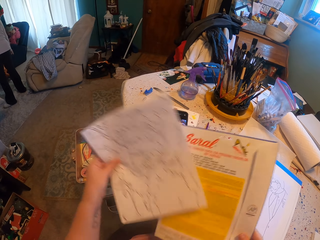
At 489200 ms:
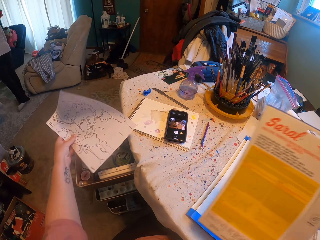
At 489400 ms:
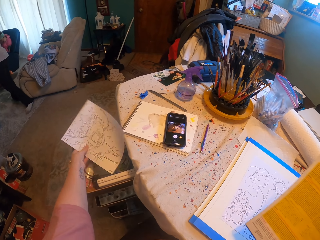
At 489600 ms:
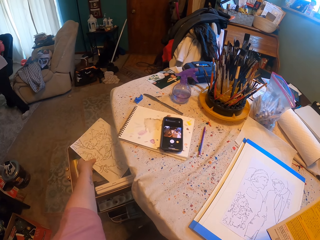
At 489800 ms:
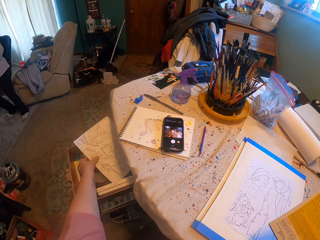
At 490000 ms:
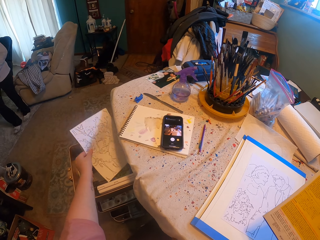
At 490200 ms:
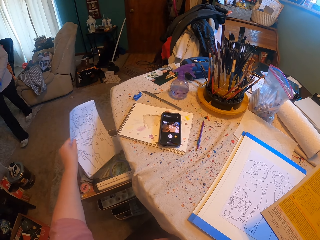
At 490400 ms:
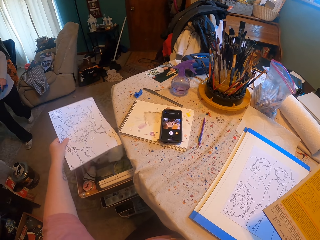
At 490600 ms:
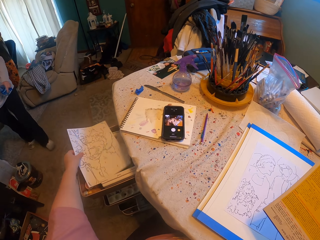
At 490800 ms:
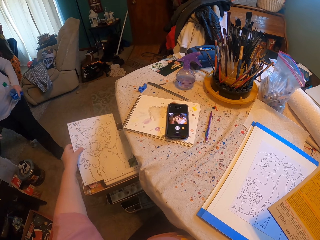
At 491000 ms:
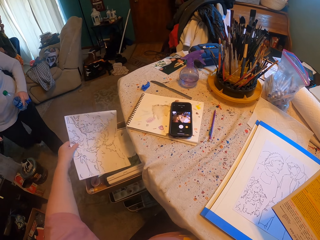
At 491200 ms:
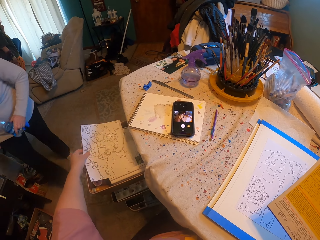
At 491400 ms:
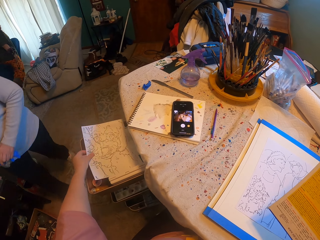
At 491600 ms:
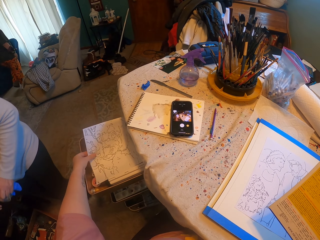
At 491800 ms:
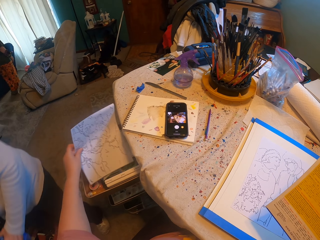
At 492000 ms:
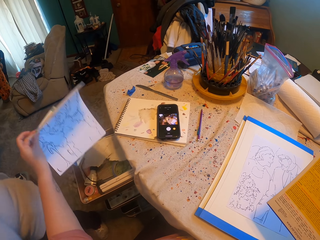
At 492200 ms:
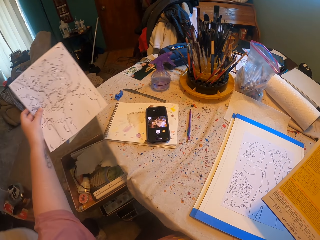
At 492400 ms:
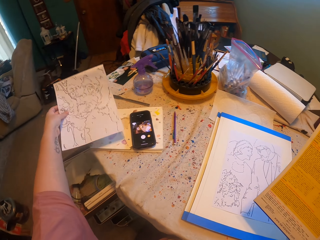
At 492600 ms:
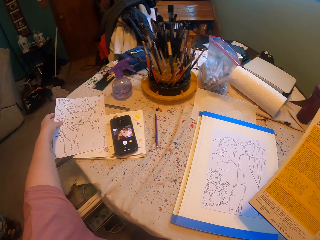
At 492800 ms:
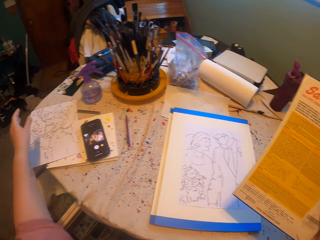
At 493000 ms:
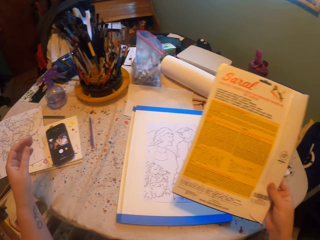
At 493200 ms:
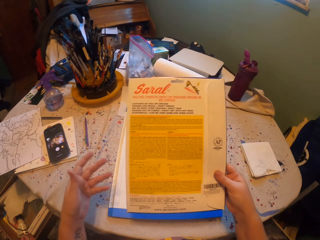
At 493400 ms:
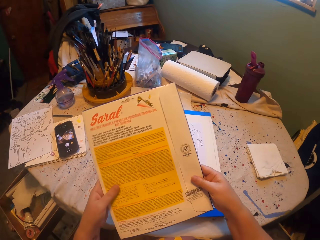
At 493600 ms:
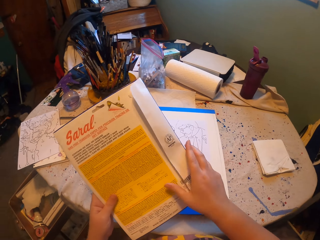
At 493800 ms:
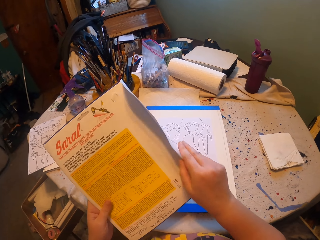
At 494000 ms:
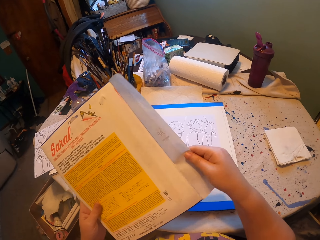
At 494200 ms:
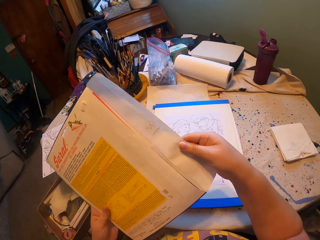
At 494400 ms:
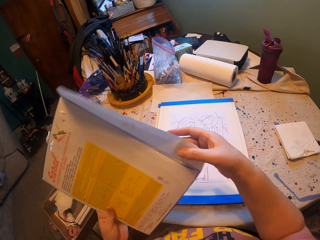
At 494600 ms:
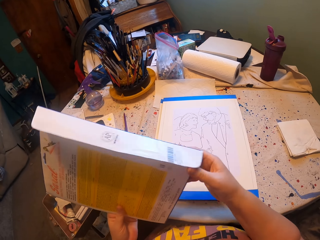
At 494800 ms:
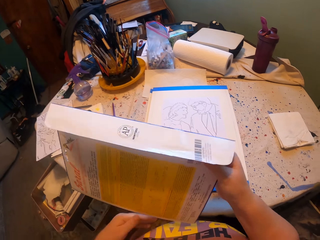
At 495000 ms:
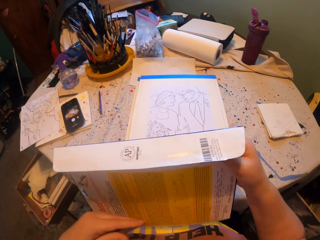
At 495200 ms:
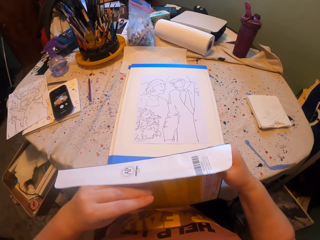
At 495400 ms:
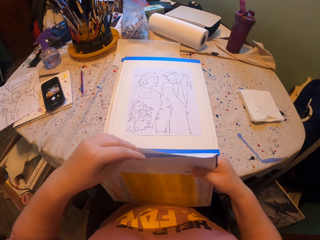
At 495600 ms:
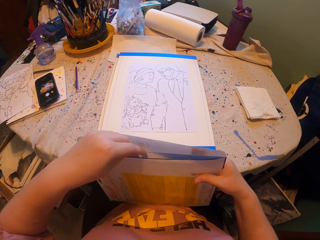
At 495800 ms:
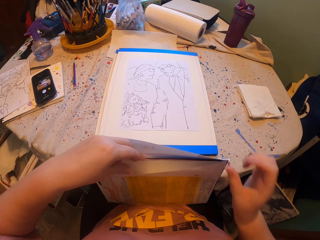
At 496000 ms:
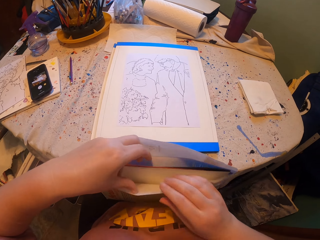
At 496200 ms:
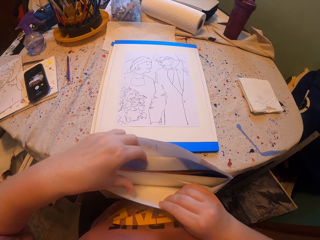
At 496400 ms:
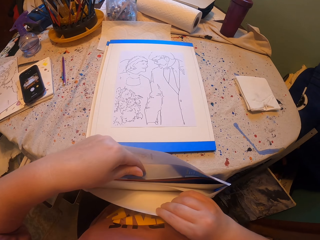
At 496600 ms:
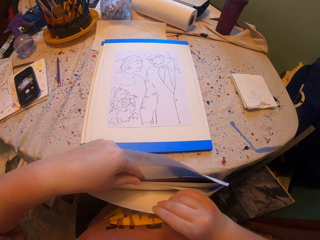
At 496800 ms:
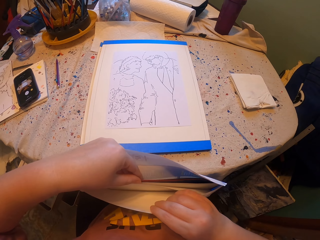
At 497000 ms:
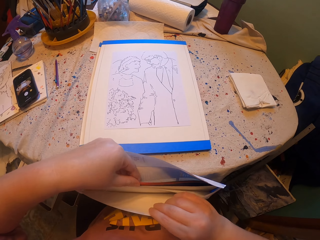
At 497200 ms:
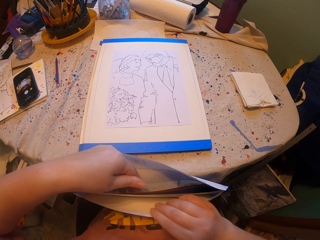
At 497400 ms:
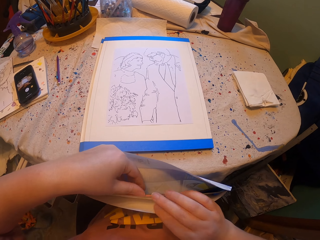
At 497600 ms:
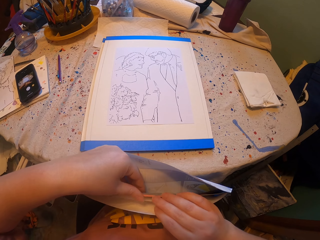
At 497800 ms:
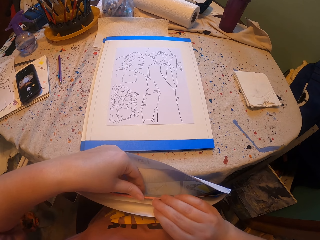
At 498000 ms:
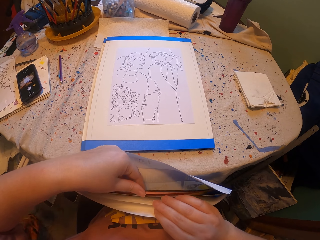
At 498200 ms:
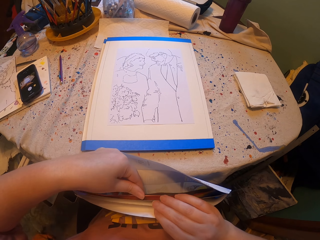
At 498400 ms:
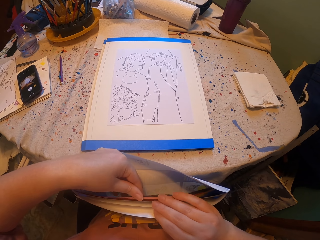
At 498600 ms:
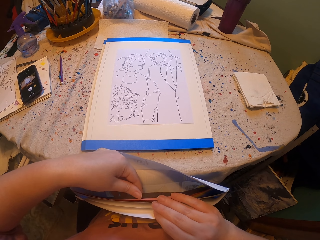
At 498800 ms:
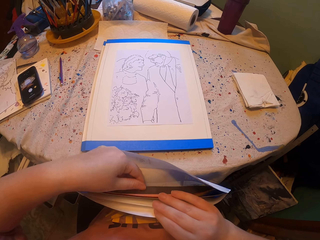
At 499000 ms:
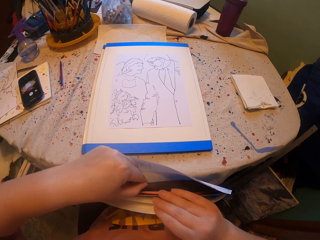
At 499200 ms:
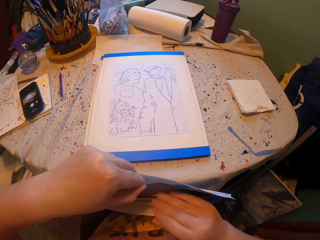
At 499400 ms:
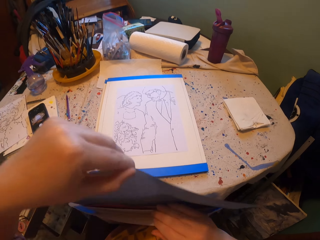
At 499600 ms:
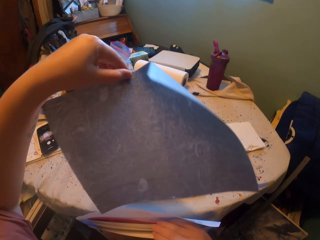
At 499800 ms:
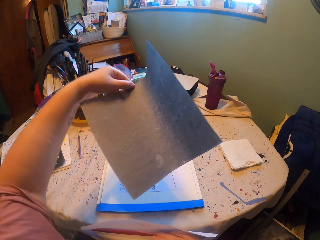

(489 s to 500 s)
The camera wearer picks up a paper with the left hand. They place the paper on the drawer. They put the drawn paper on the table. They place the paper on the drawer. They open the envelope with both hands. They search into the envelope.

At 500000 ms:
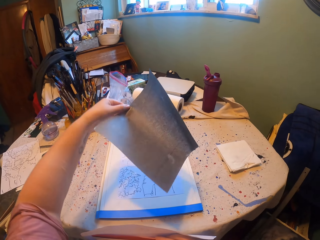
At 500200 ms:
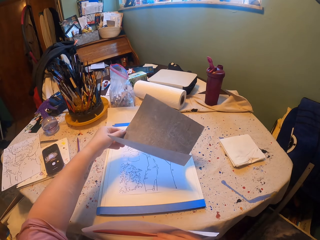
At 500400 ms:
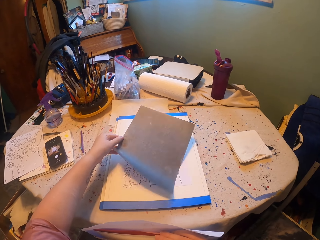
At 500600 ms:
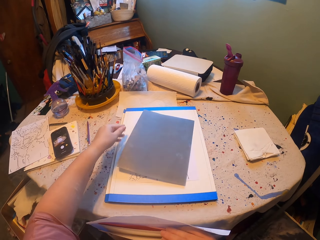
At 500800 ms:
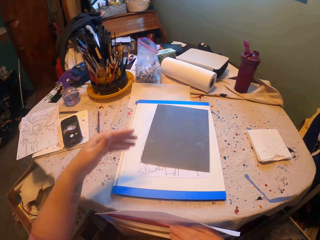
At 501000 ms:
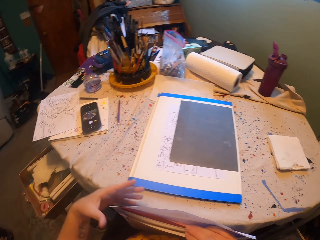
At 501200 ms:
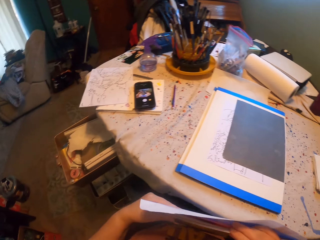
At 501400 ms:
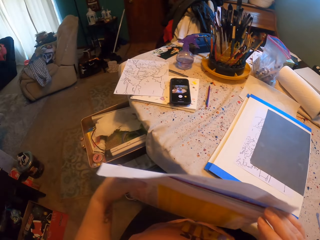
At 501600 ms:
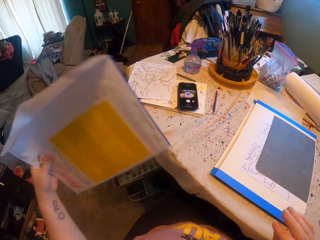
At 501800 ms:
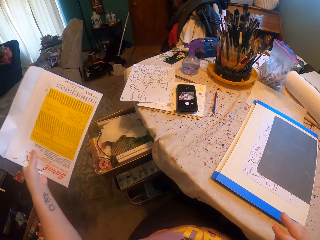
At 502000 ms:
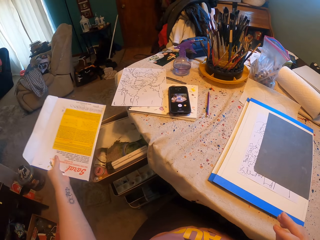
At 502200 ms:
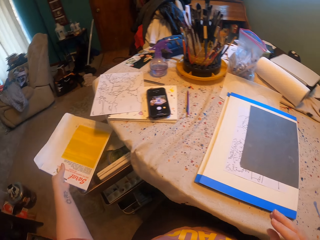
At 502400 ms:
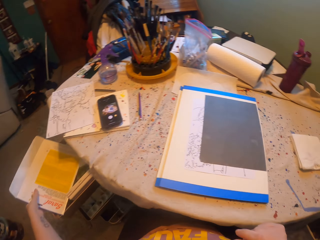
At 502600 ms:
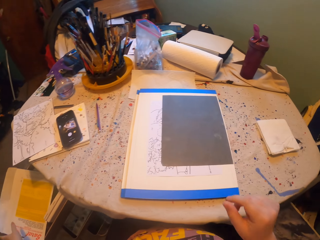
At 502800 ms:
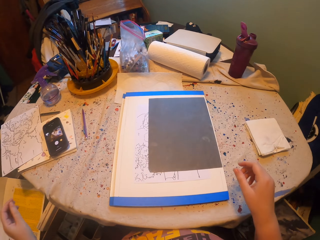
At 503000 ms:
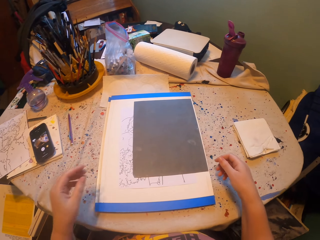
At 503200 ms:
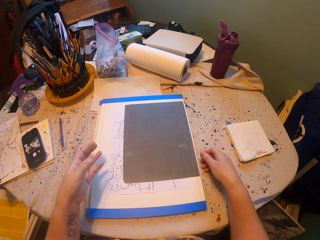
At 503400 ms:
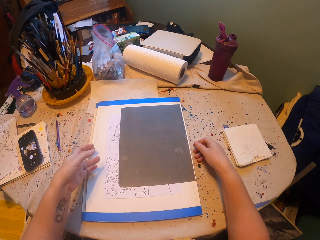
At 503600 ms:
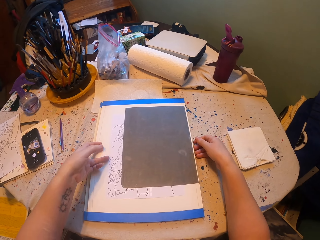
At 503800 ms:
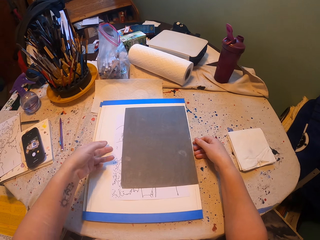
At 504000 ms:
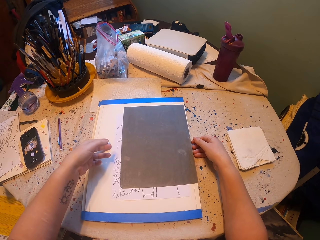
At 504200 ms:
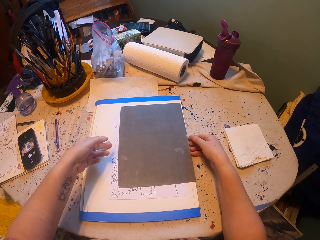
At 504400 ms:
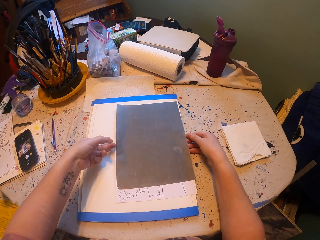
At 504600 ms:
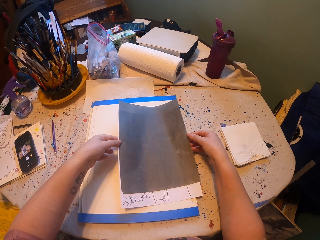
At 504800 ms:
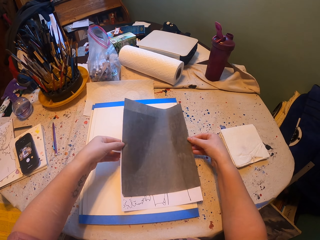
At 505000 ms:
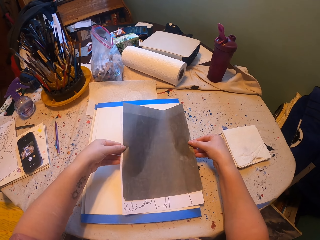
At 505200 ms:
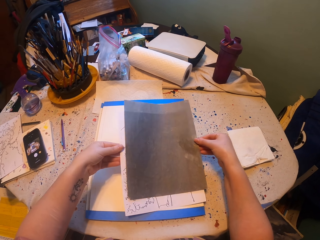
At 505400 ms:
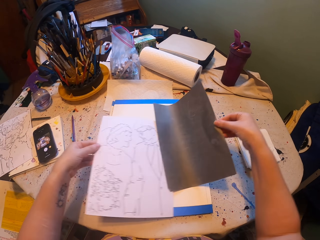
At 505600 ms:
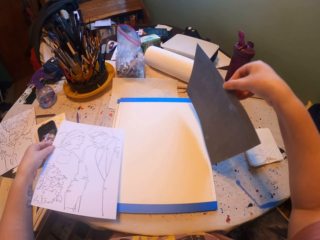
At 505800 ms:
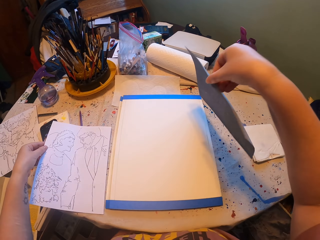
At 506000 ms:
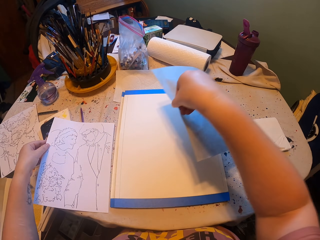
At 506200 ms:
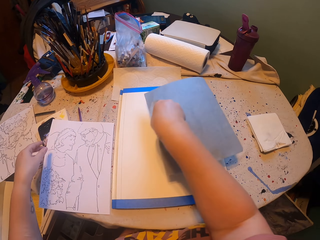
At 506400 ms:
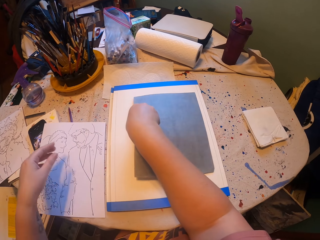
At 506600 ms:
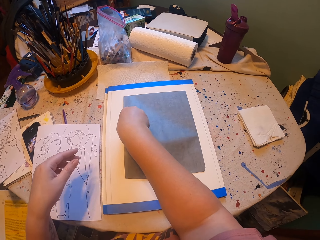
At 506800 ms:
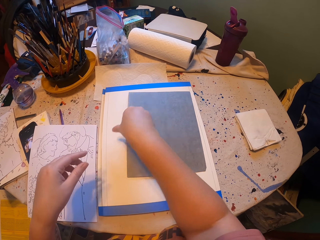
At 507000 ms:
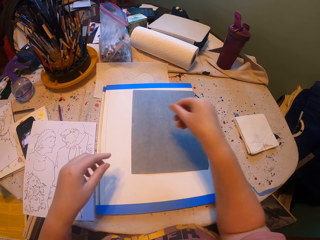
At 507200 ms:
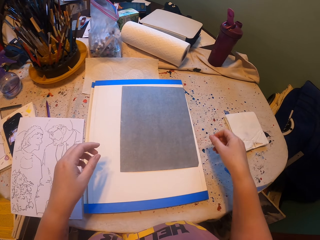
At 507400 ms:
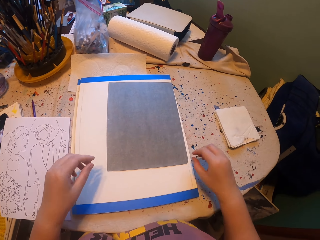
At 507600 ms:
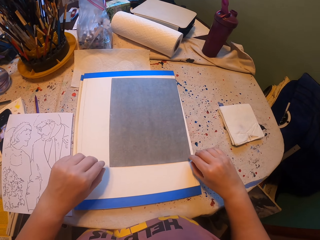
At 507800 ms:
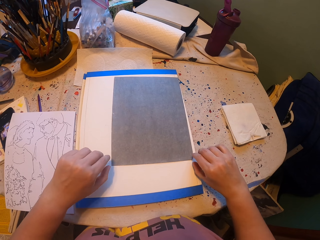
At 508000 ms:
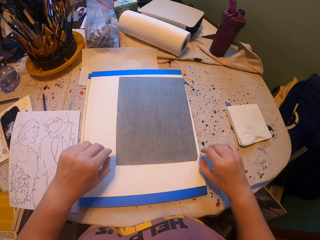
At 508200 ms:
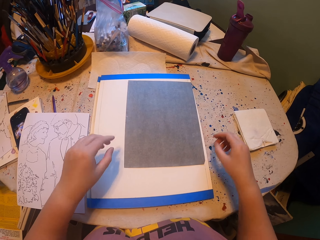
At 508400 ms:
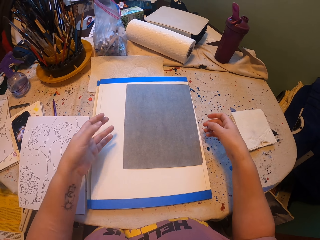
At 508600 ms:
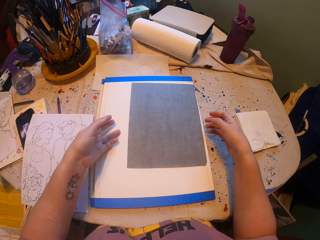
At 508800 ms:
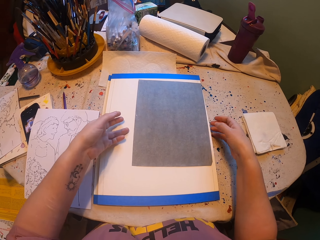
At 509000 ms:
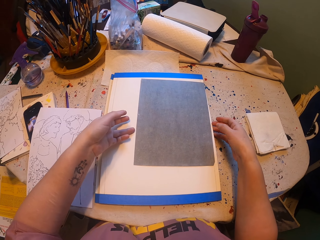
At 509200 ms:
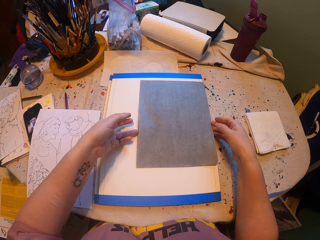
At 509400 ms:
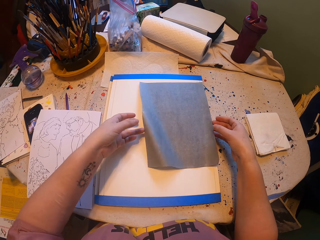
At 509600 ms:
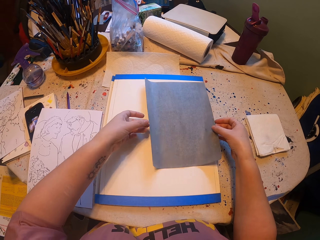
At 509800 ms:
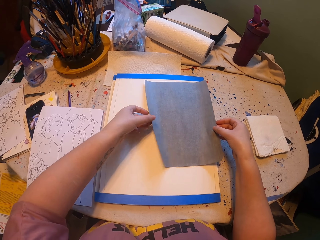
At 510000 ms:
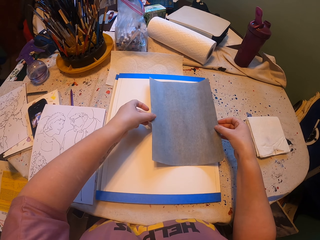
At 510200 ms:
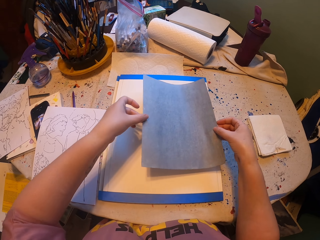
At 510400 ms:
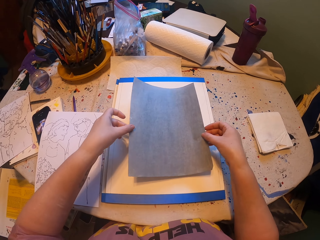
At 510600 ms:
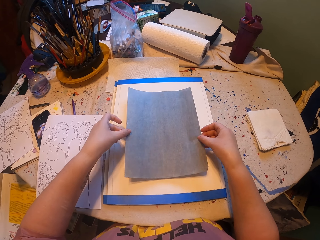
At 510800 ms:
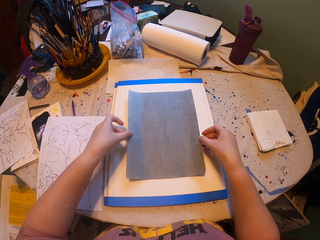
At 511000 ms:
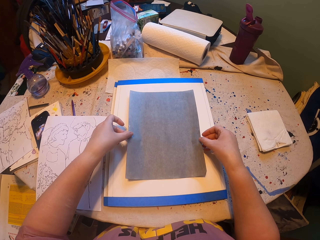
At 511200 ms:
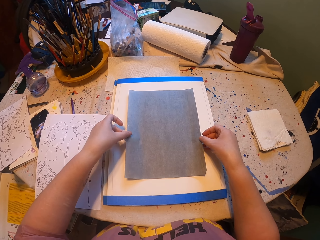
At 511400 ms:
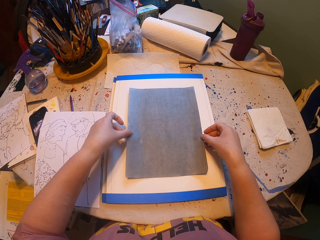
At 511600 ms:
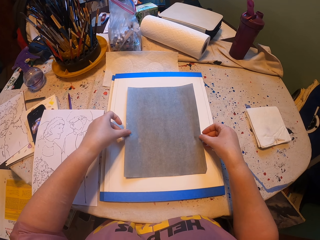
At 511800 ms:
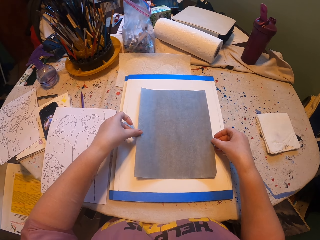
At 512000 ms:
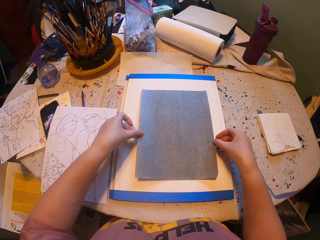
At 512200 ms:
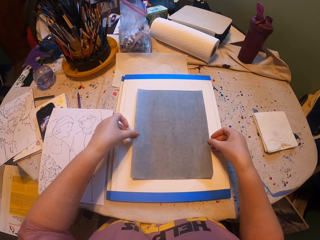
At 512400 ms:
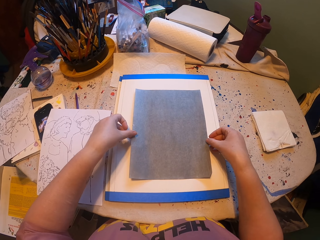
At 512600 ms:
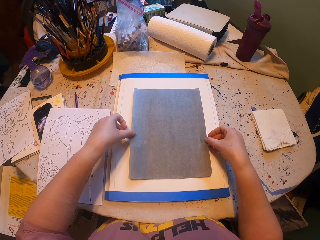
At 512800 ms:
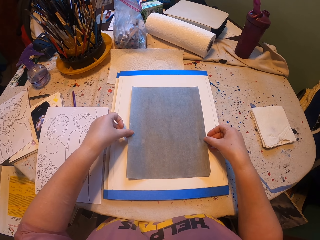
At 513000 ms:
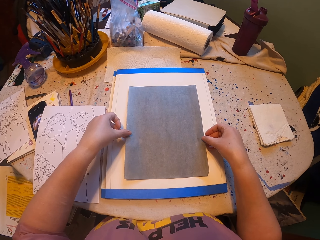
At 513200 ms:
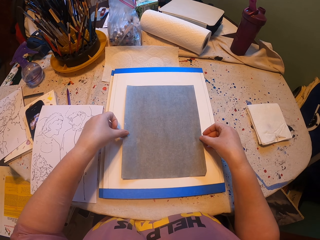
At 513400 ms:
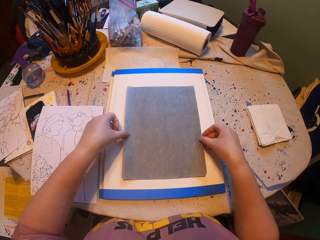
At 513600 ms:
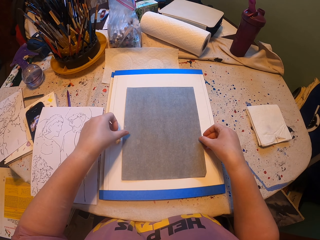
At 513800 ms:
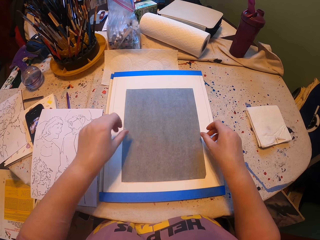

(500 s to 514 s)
The camera wearer takes a carbon paper from the envelope with the left hand. They put the carbon paper on the table. They put the envelope in the drawer. They pick up the papers with both hands. They turn one of the papers with the right hand. They pick up the paper with both hands. They put the carbon paper on the table. They place the paper on the paper board.
